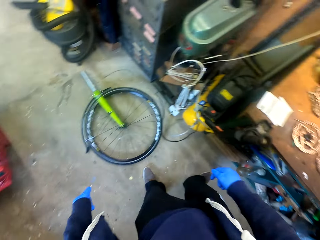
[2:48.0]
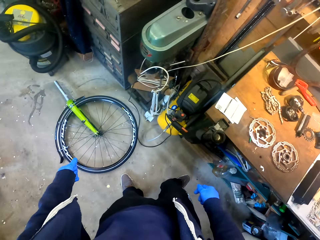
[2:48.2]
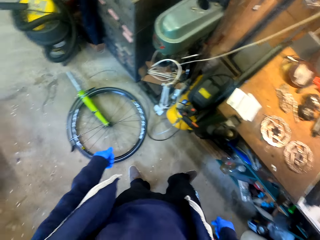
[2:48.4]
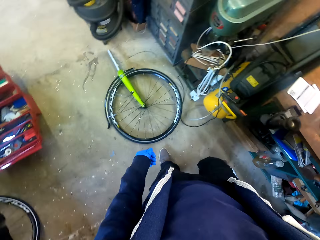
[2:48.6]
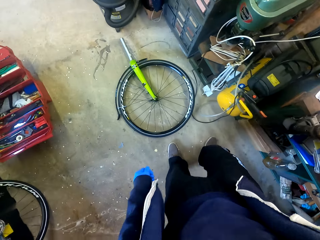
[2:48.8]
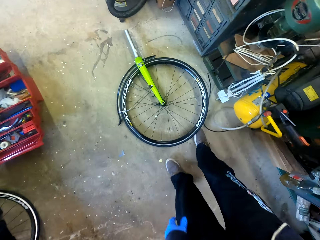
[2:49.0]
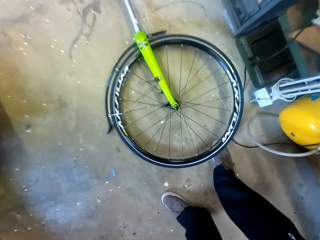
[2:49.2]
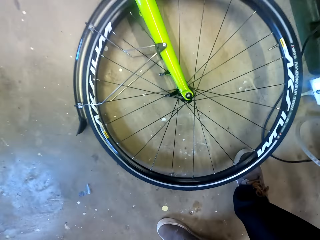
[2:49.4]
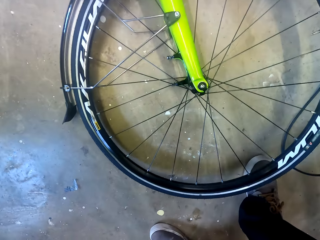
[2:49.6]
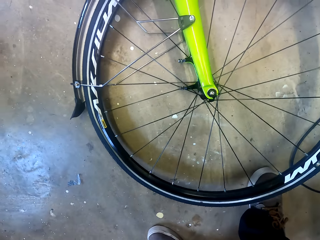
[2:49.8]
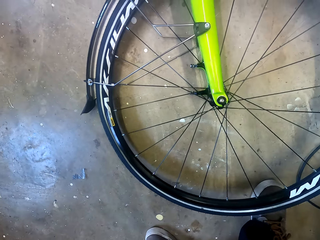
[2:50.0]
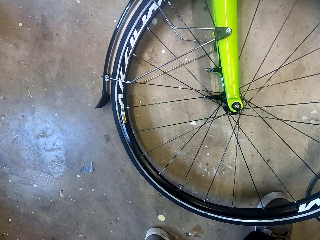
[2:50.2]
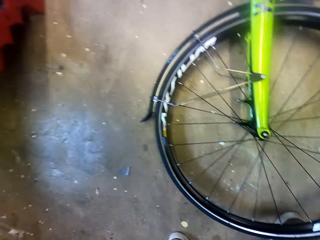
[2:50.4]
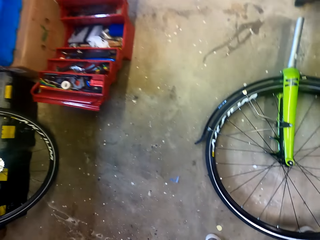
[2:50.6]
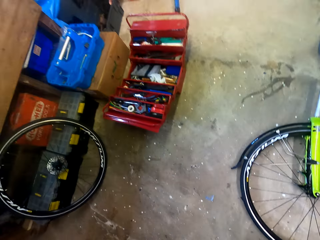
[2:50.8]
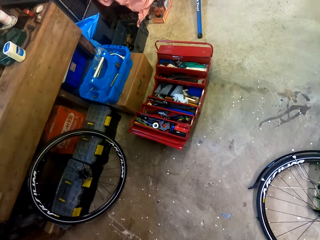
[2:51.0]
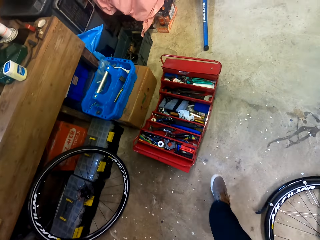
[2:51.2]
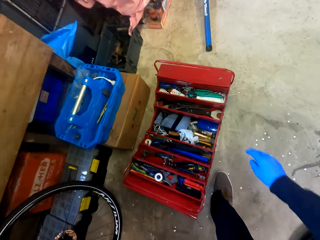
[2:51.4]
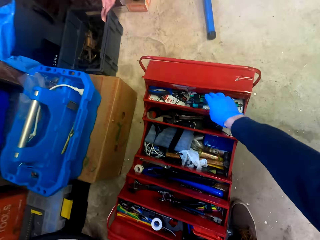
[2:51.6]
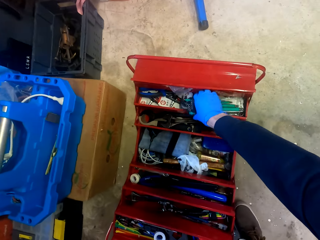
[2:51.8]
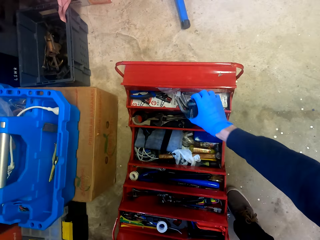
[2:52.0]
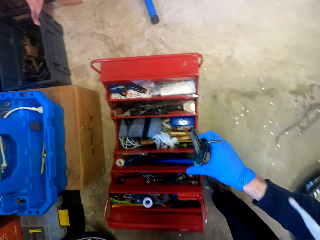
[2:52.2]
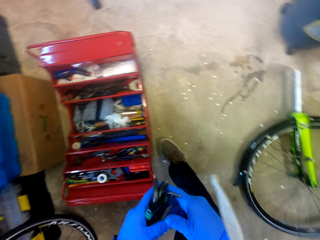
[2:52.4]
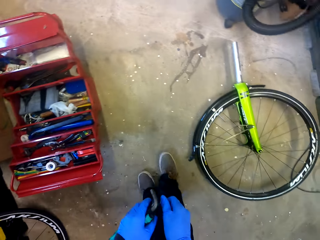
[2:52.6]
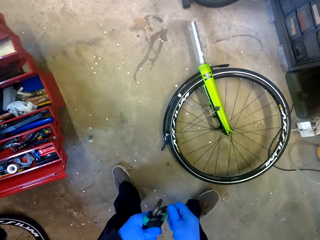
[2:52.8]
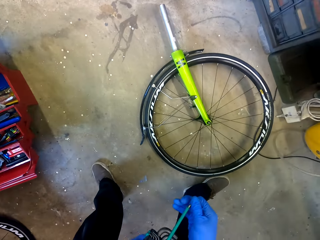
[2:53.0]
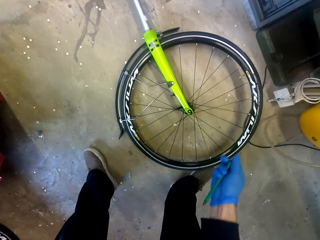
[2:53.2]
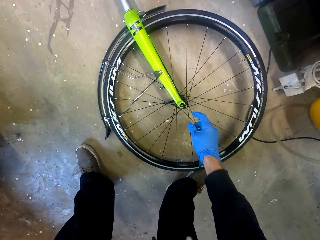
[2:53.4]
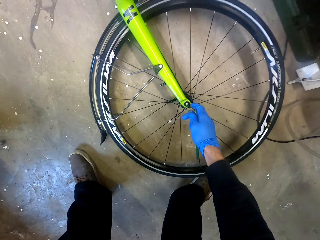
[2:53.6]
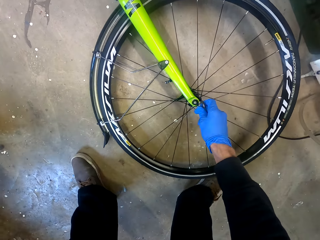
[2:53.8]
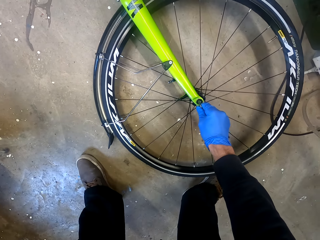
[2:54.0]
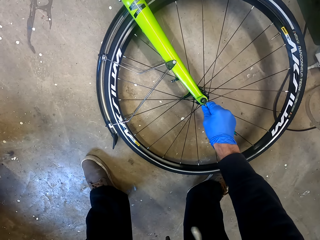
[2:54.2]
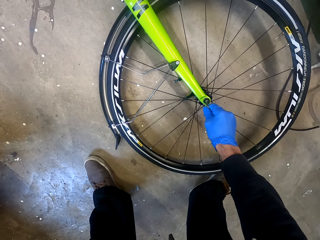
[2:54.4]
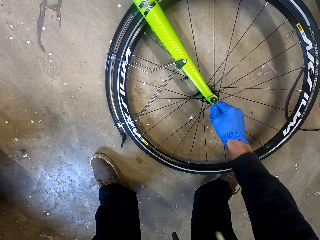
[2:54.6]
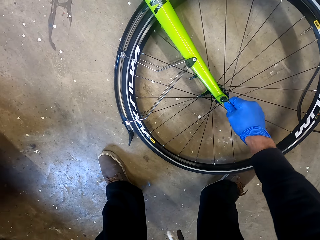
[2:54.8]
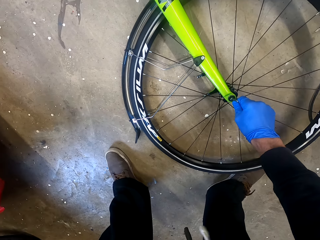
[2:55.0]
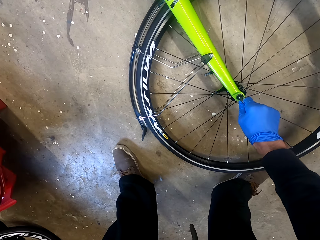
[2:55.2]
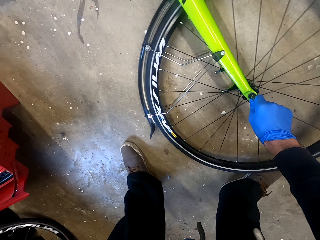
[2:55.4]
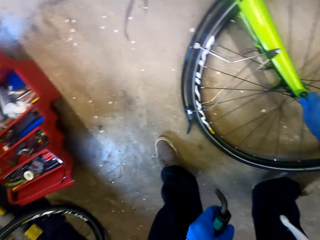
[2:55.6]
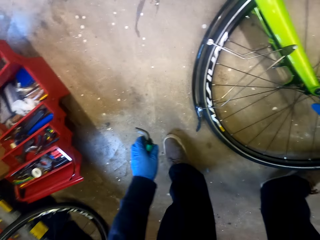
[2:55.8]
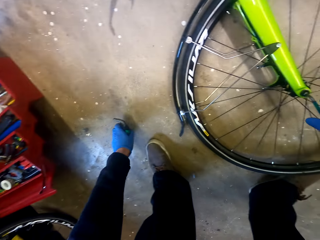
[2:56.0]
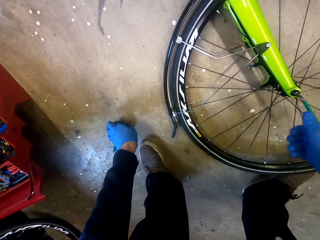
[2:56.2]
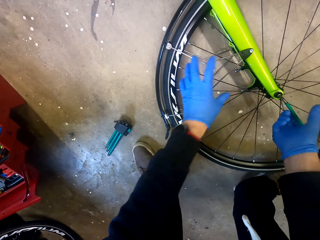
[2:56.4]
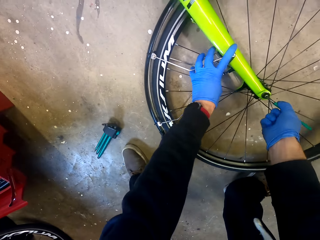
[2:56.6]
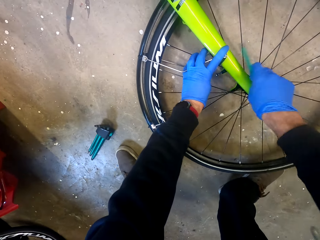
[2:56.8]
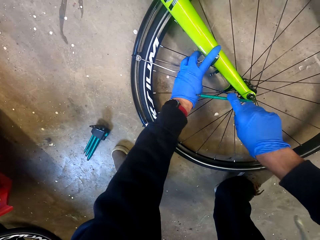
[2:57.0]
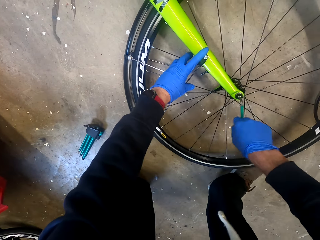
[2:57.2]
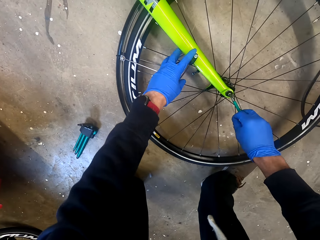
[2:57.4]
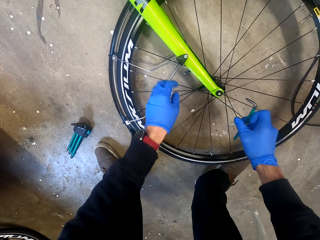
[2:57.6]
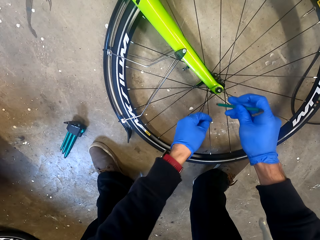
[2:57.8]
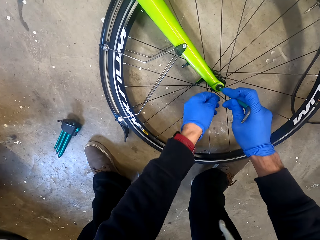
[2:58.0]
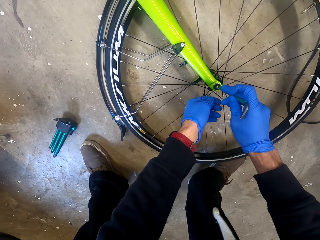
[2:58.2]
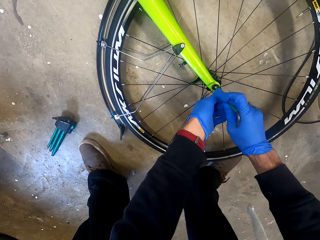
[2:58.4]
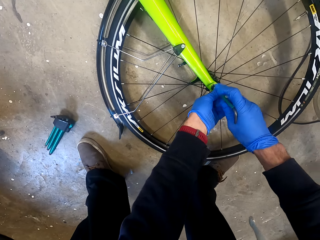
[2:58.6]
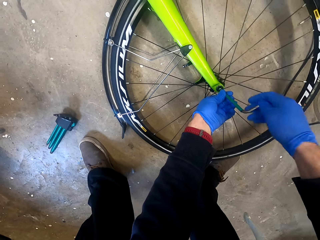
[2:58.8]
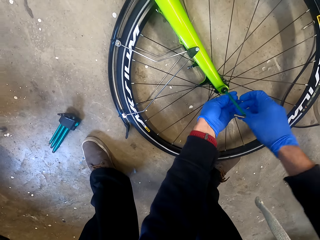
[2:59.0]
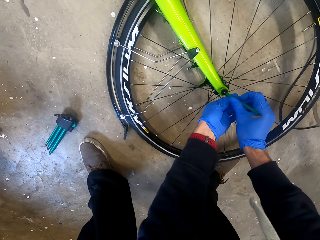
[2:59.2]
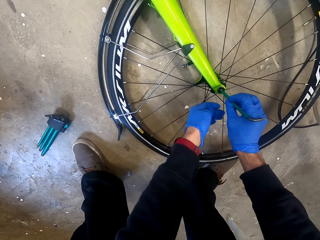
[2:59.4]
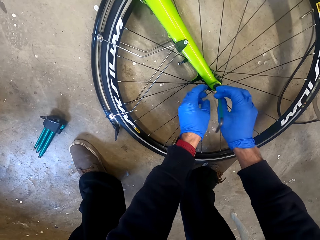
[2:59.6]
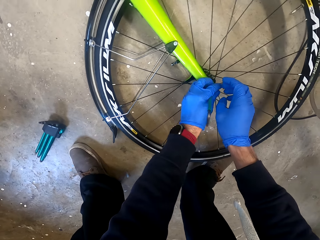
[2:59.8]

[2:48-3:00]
The camera wearer looks around a garage. They walk around the garage. They pick up a bolt tightener or screwdriver from a tool box. They insert the bolt tightener in a wheel. They place down the screwdriver. They open a bicycle rim with the screwdriver. They tighten a nut with the bolt tightener.

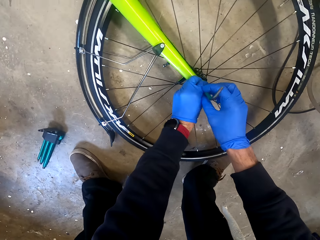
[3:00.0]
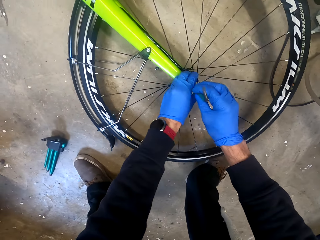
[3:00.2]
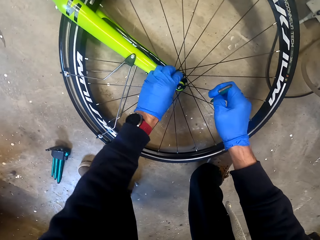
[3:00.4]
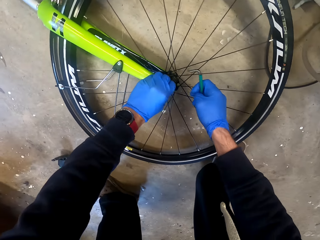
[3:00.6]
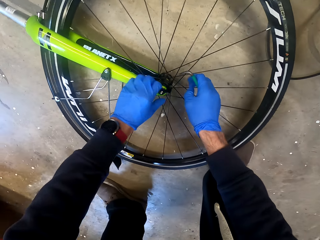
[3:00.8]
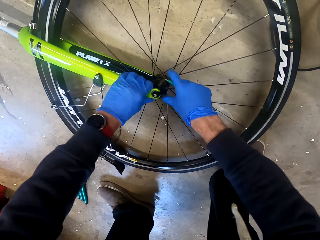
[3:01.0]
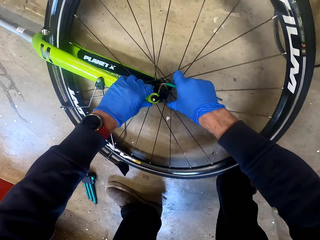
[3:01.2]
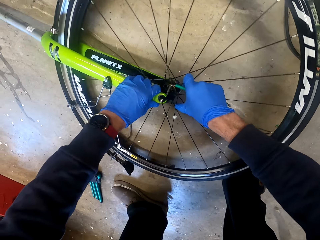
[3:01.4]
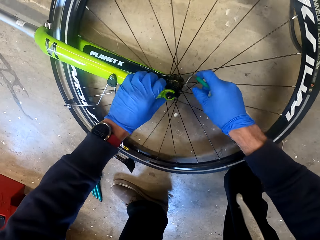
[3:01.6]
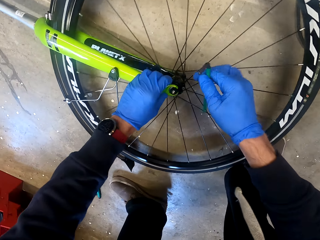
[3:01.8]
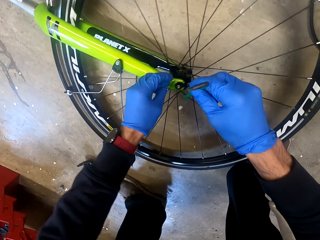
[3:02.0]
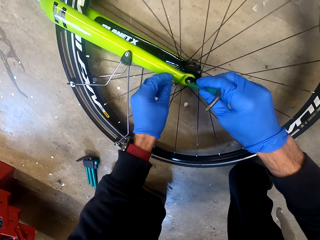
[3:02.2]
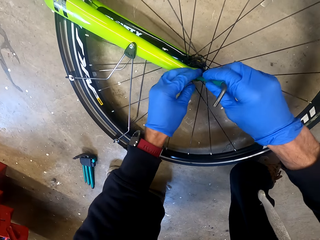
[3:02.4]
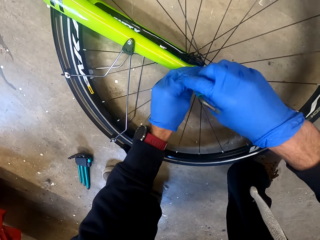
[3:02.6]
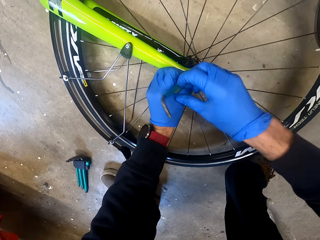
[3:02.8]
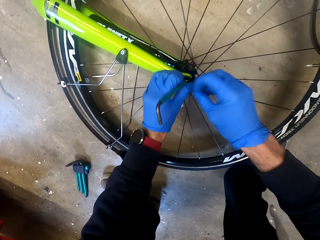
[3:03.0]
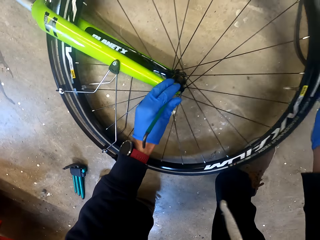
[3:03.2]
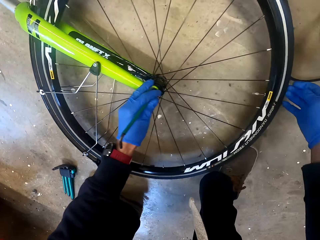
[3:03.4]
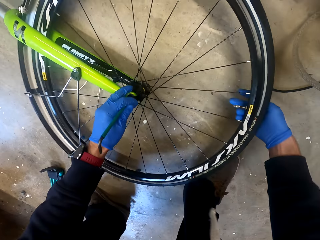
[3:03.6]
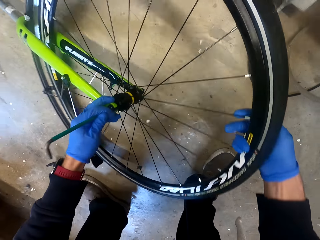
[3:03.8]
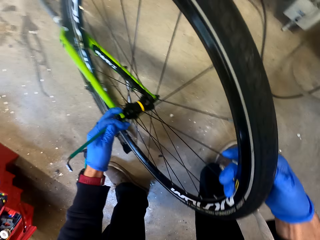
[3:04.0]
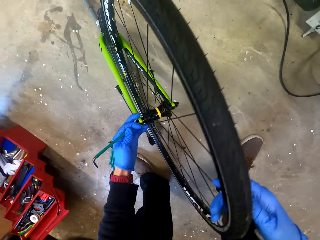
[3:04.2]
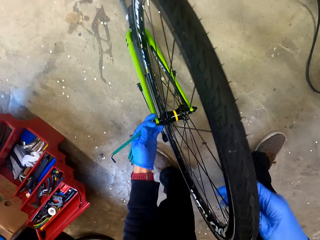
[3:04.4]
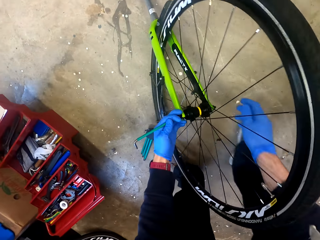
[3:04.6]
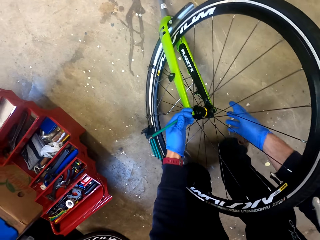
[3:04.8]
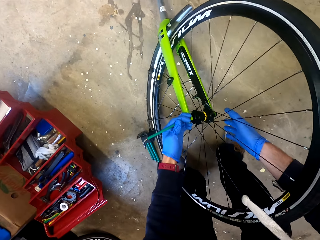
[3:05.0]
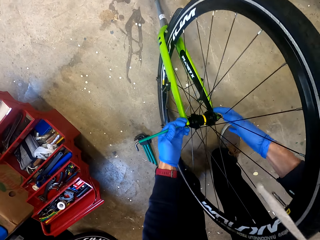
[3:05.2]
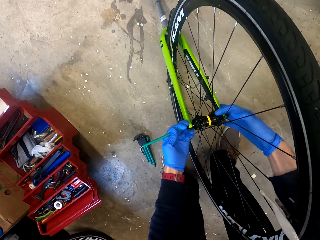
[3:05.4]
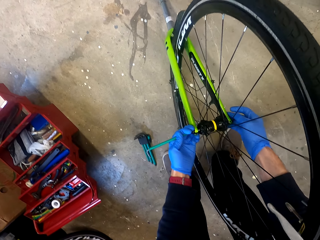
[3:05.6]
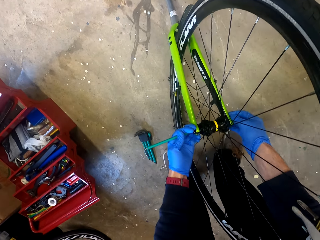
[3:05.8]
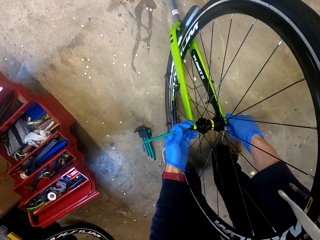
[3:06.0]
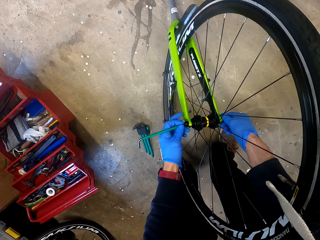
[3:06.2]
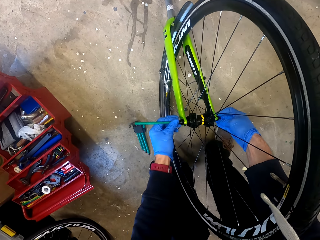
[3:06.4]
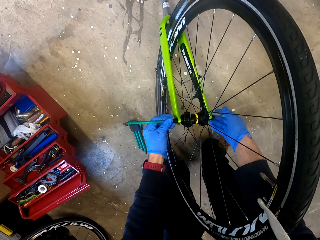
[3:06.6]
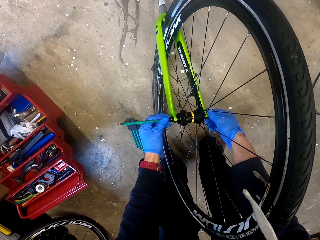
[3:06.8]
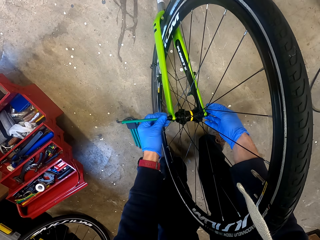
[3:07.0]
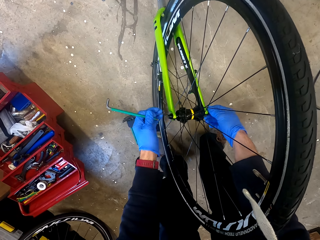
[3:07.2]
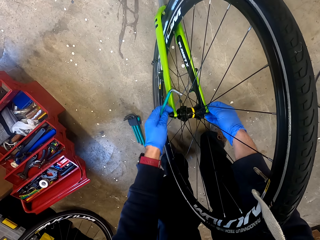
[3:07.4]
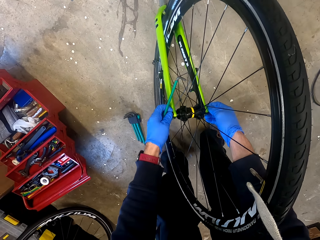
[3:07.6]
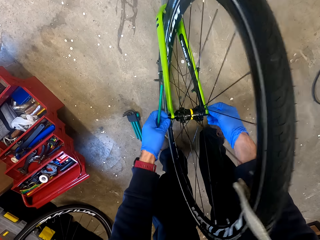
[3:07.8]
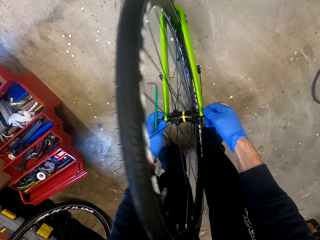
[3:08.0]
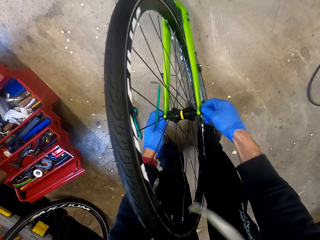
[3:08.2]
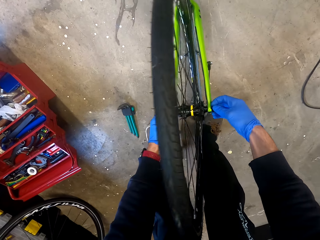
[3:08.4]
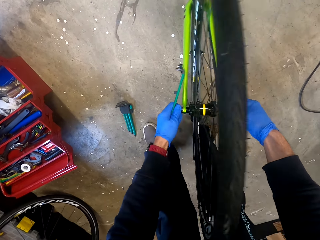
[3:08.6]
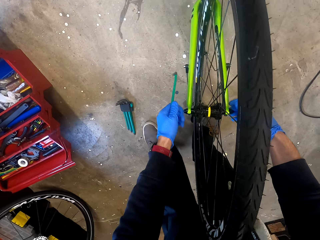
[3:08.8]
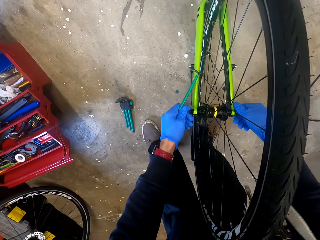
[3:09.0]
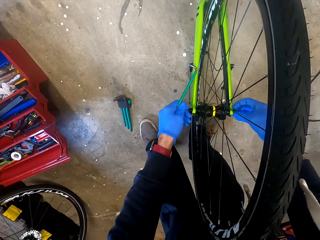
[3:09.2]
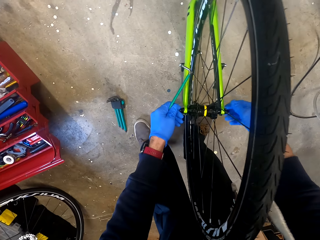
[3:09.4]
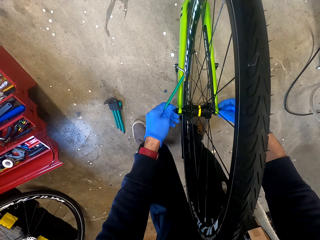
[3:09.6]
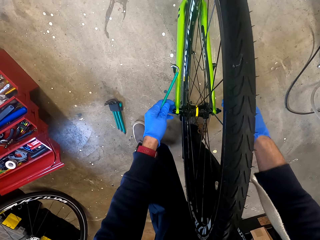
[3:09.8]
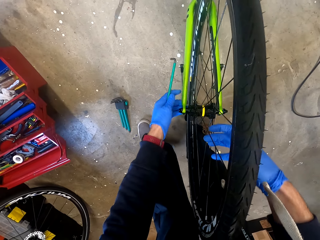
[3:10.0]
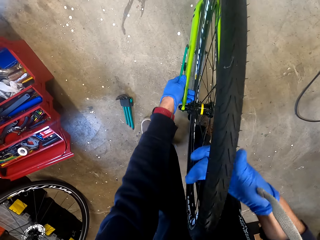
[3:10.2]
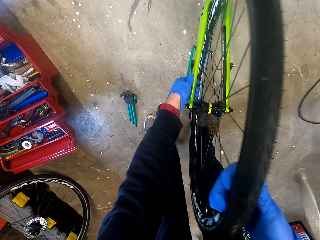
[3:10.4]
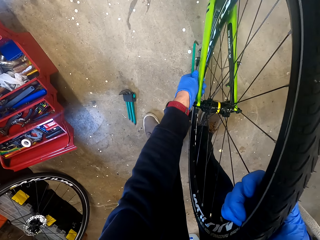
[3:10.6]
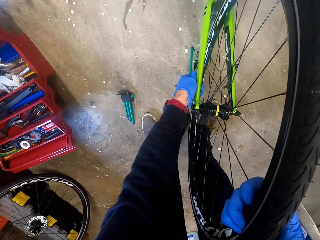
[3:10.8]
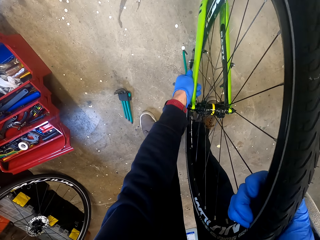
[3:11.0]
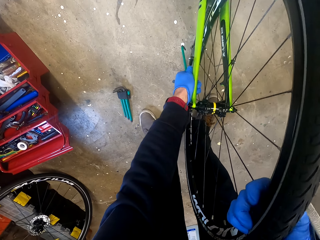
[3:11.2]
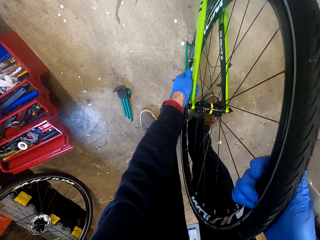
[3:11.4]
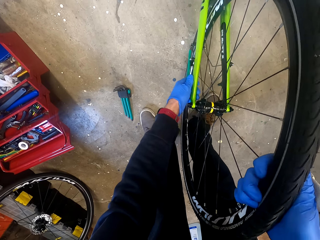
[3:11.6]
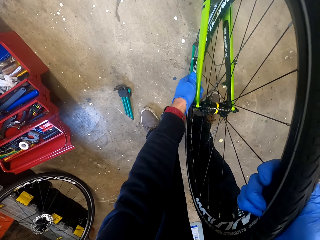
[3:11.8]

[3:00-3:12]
The camera wearer adjusts a wheel on the floor. He picks up the wheel from the floor. He opens a screw with his hand. He tightens a nut with a bolt tightener. He adjusts the wheel on the floor.
